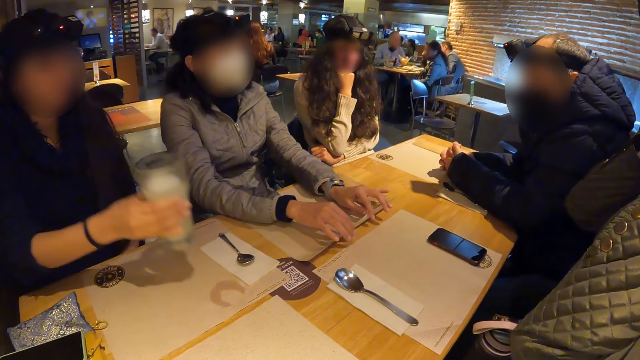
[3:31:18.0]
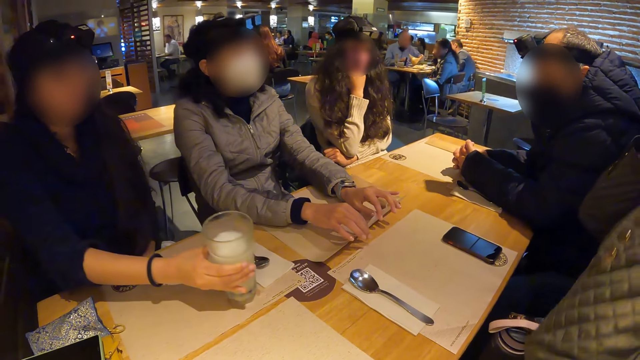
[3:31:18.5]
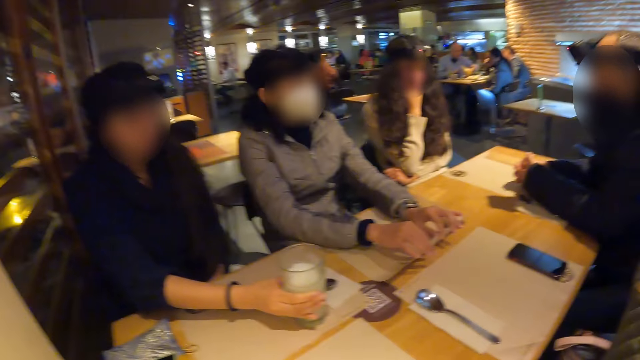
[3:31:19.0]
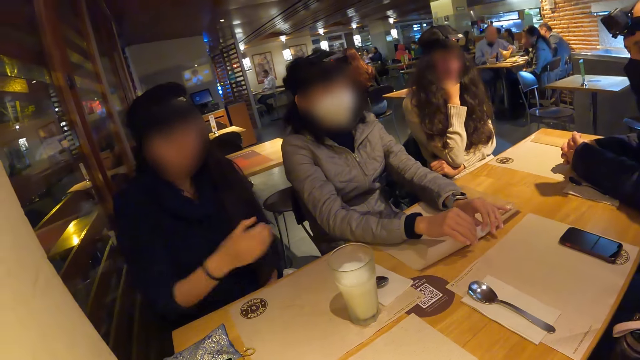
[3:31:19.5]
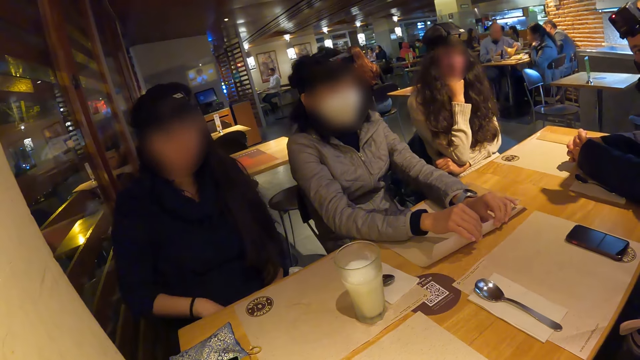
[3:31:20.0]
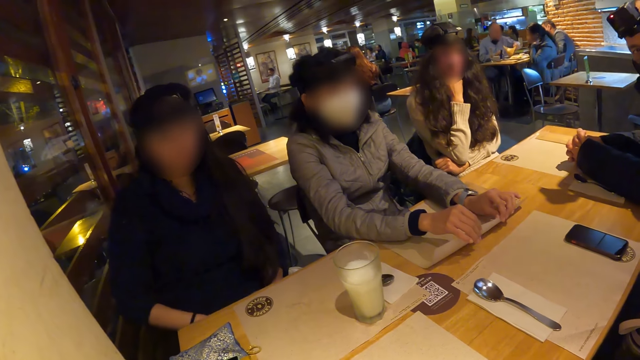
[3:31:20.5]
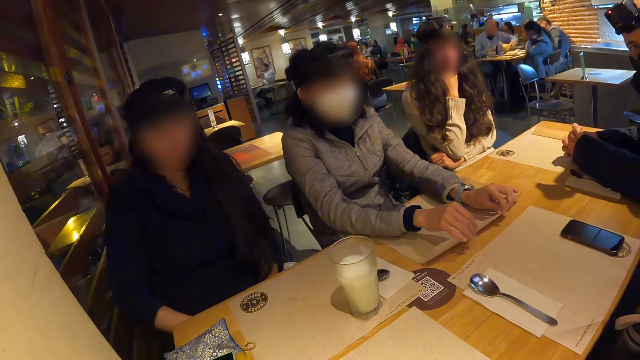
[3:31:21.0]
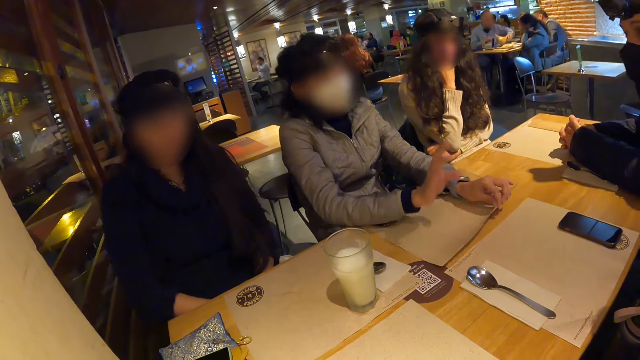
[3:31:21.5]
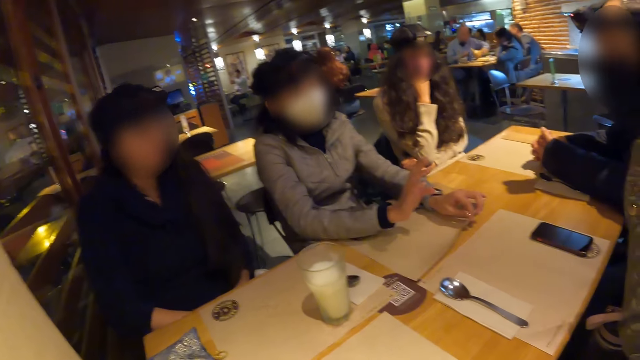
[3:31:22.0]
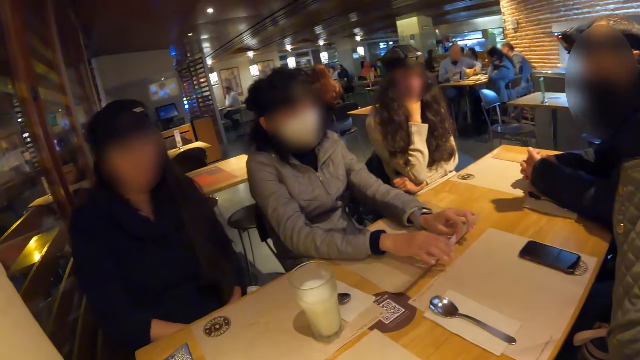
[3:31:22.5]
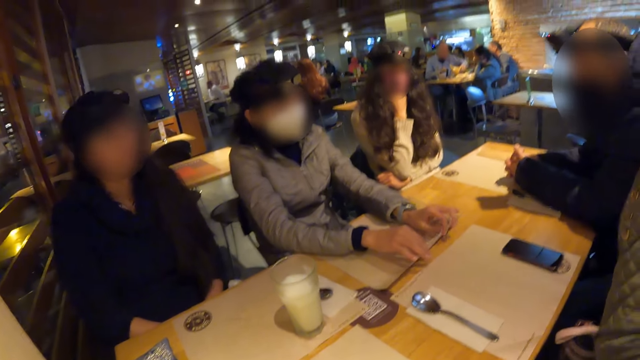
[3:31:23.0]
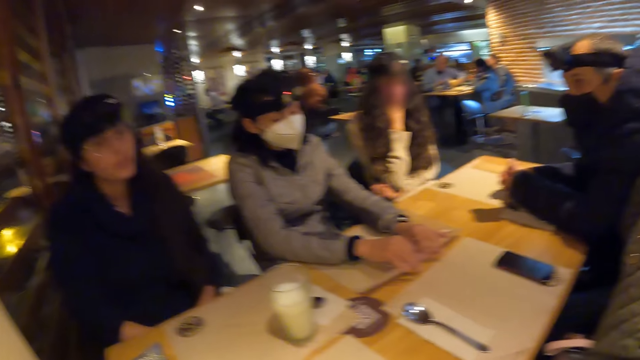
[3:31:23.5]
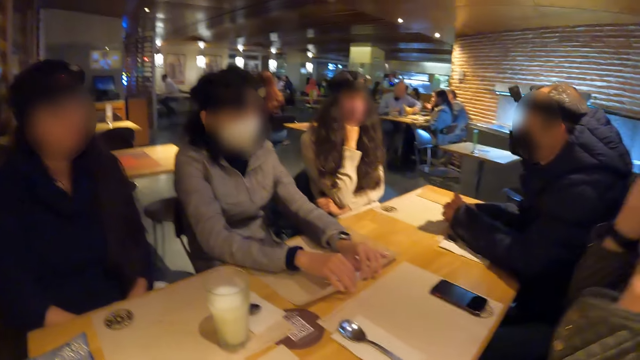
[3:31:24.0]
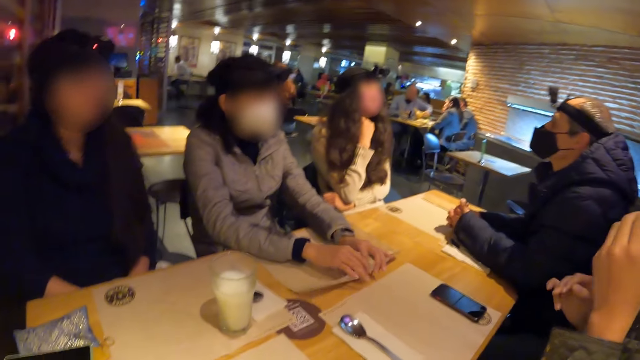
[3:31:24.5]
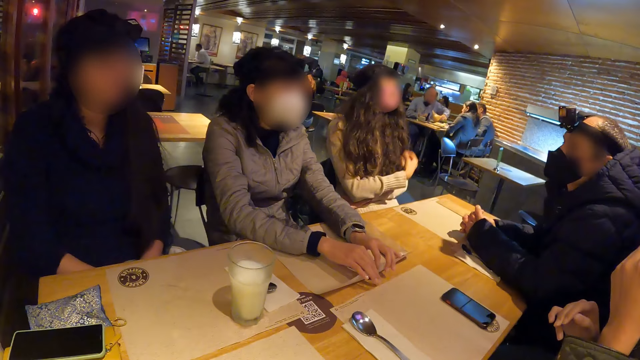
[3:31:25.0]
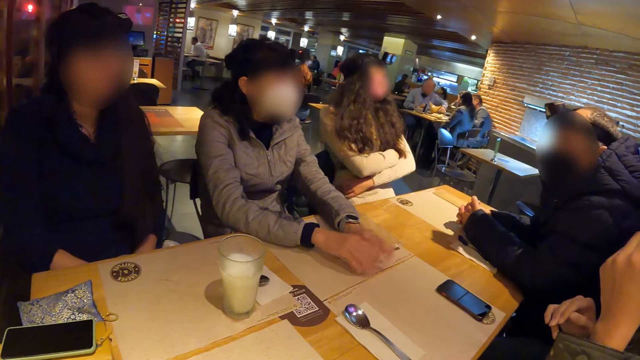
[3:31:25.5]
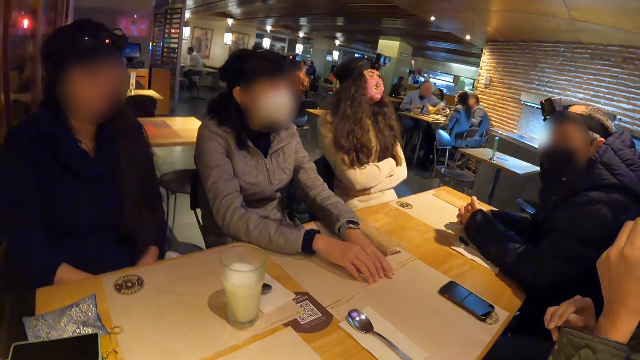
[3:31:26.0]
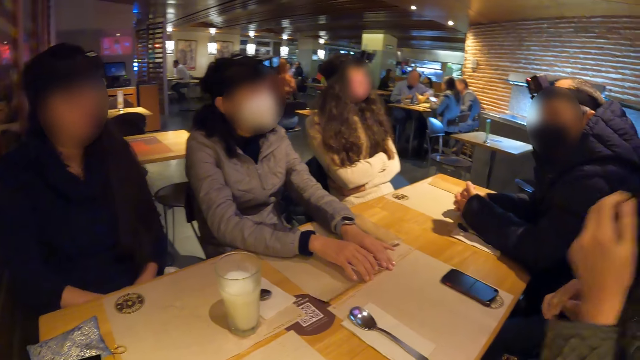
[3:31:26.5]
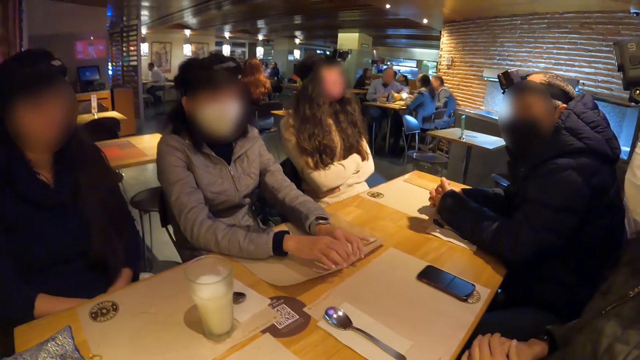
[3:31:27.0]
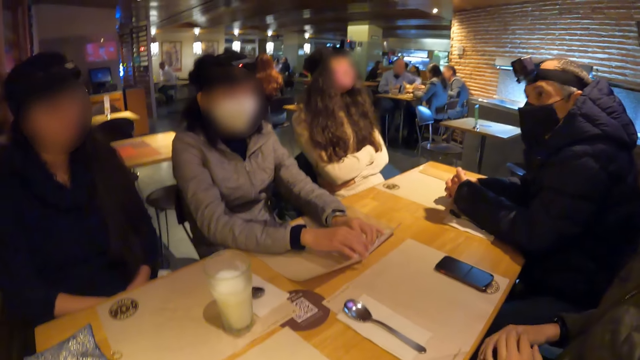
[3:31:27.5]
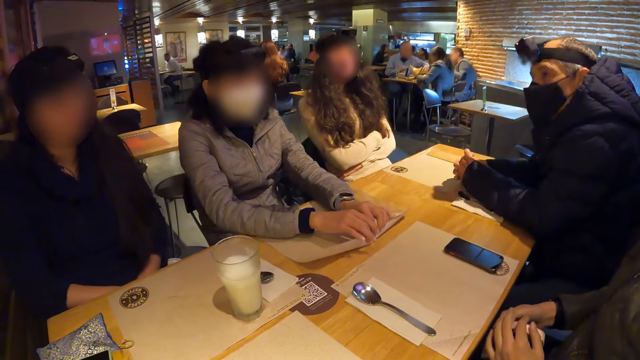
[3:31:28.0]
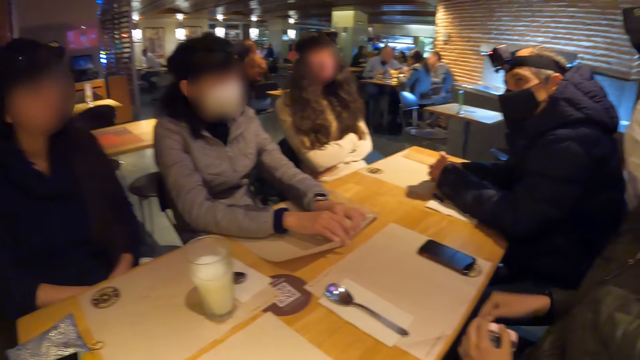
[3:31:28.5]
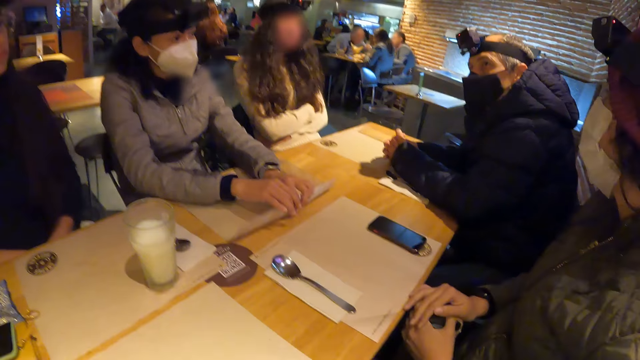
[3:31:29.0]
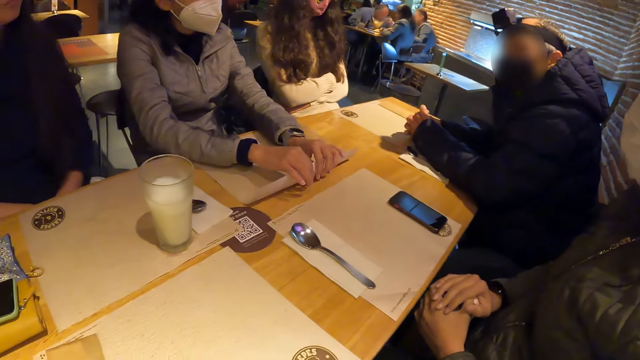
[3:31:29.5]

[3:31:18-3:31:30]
The woman drops the cup of juice on the table with her right hand.

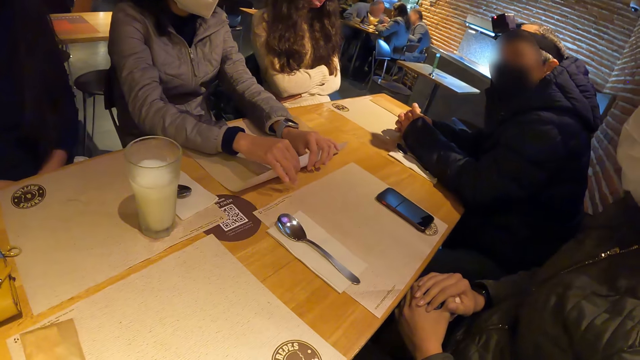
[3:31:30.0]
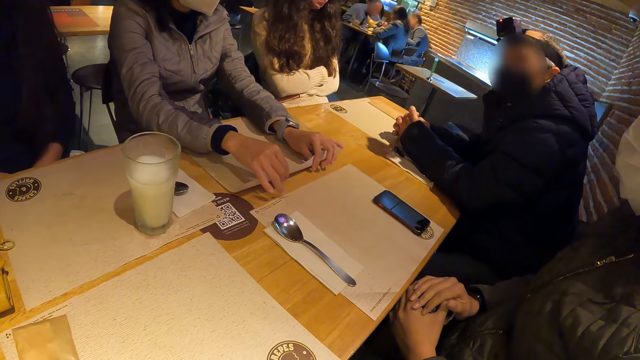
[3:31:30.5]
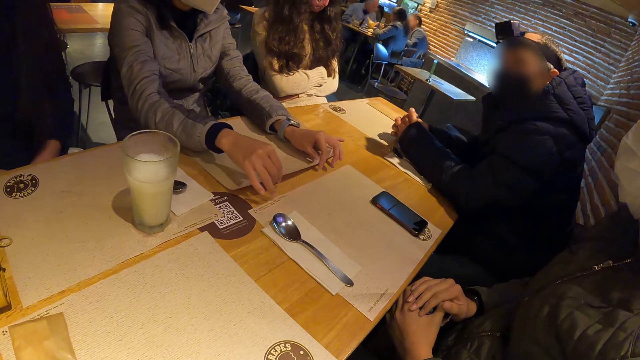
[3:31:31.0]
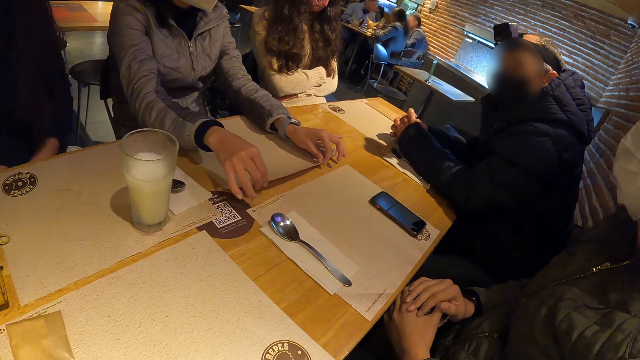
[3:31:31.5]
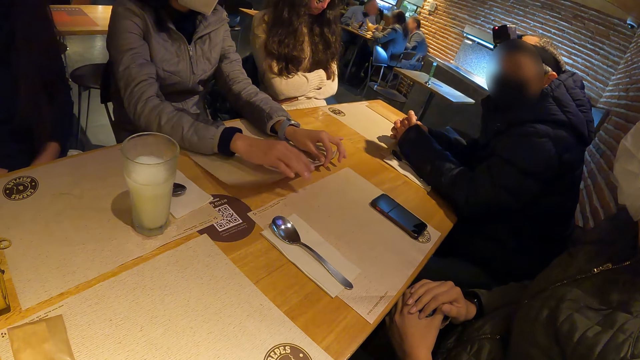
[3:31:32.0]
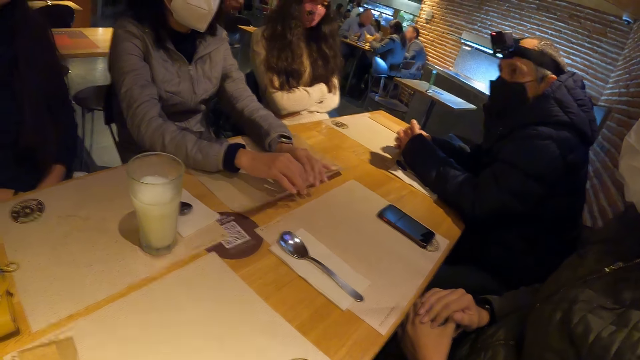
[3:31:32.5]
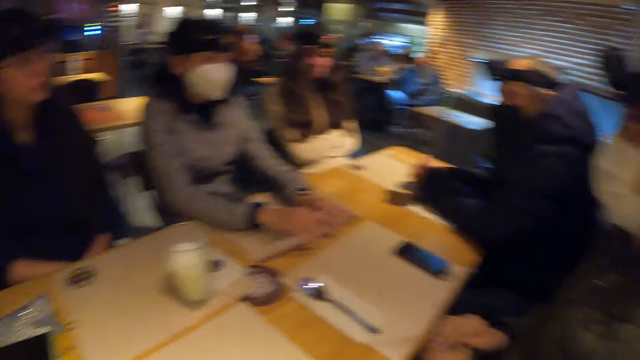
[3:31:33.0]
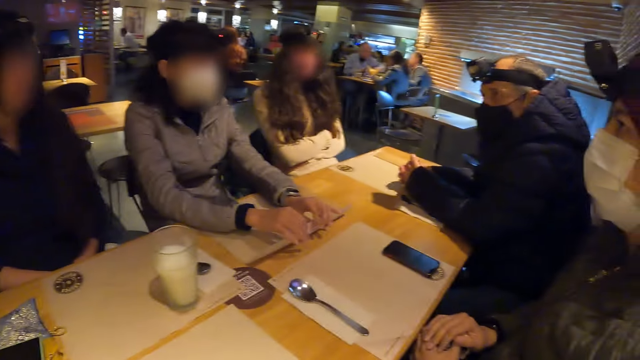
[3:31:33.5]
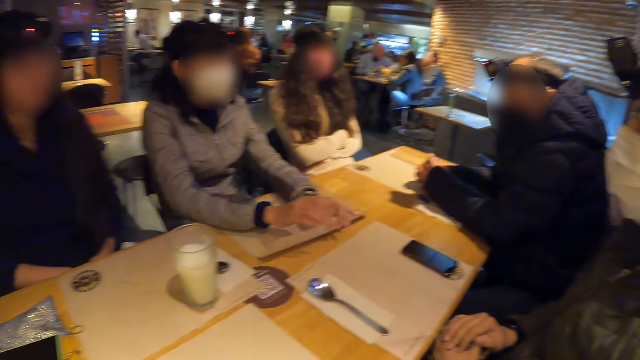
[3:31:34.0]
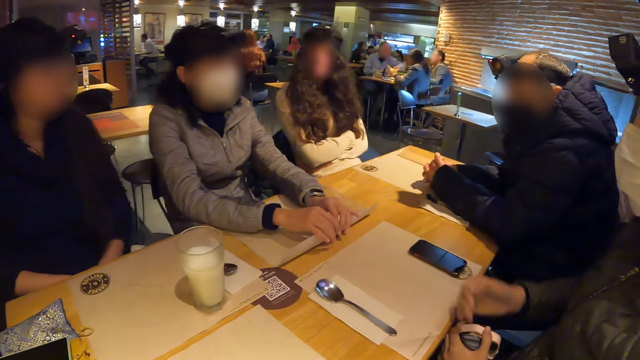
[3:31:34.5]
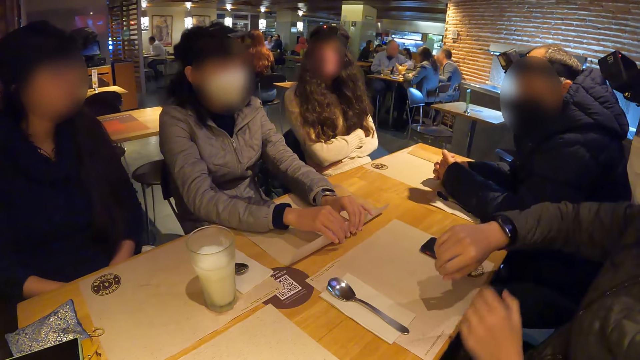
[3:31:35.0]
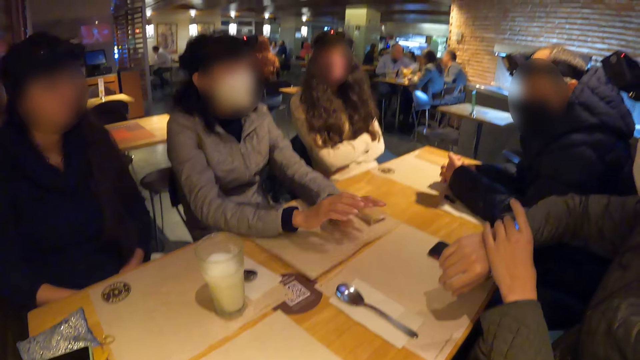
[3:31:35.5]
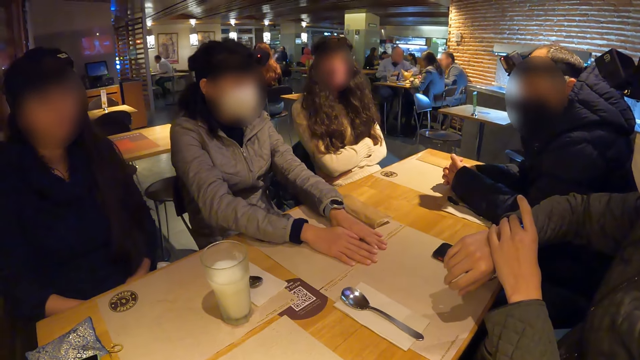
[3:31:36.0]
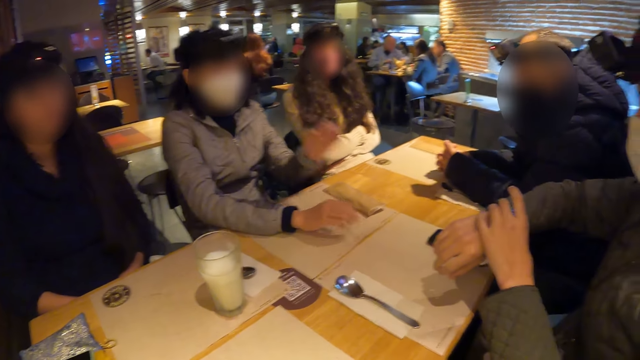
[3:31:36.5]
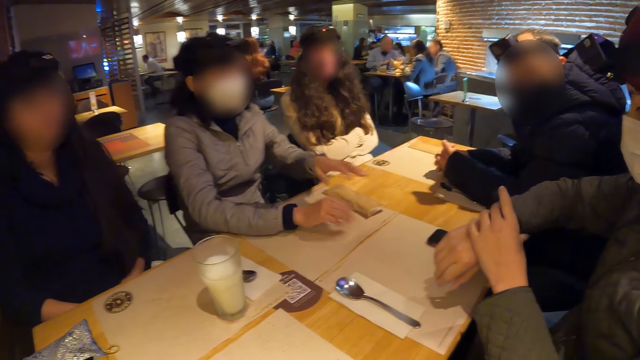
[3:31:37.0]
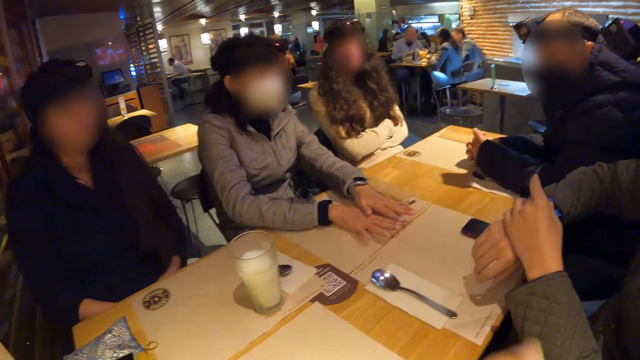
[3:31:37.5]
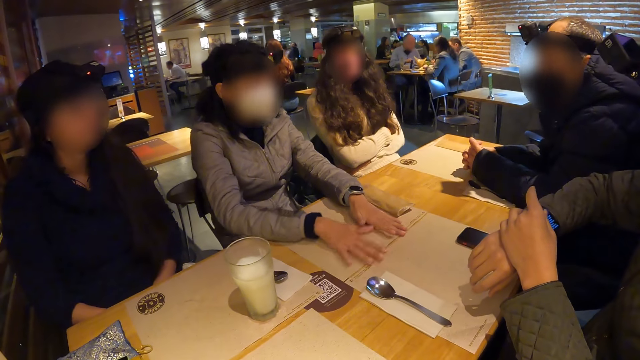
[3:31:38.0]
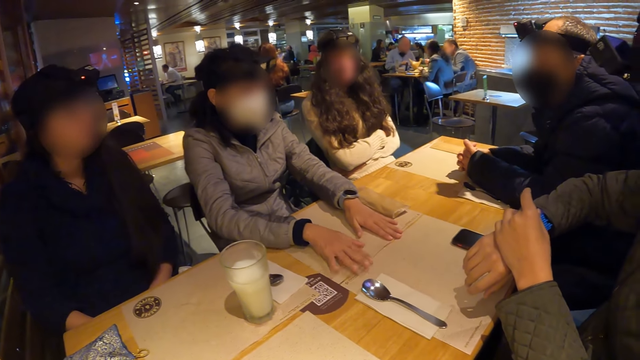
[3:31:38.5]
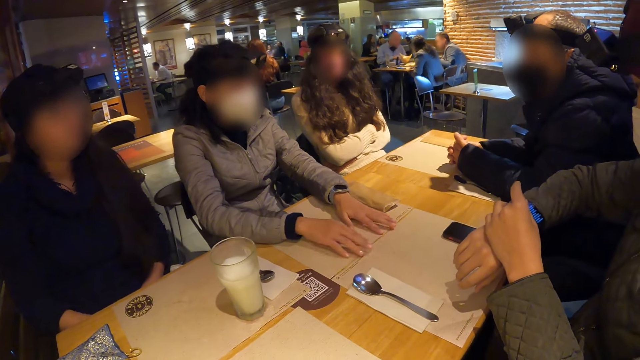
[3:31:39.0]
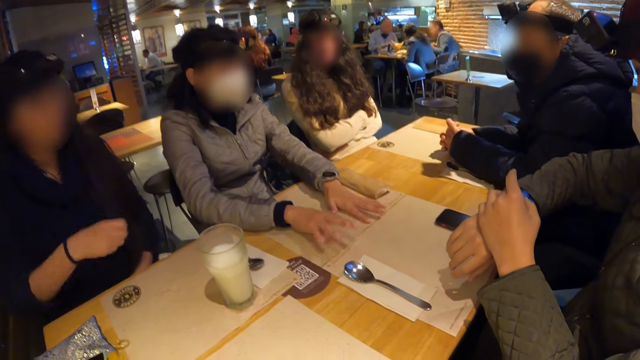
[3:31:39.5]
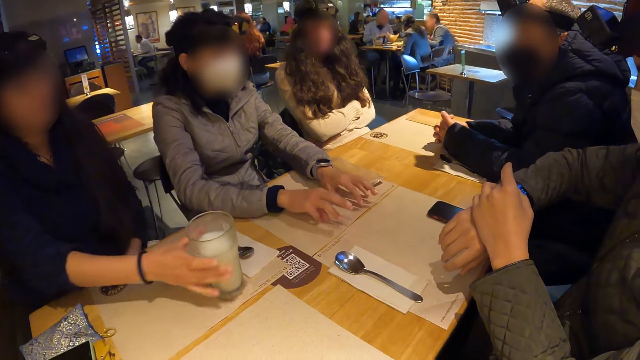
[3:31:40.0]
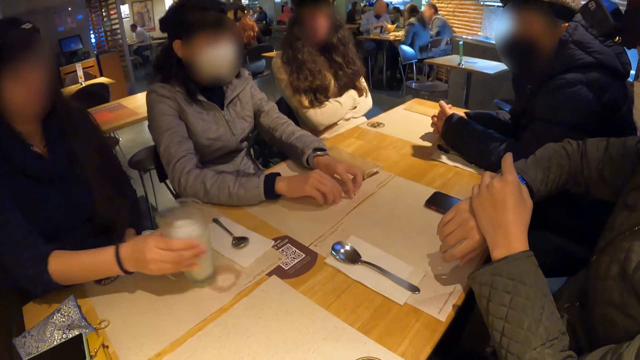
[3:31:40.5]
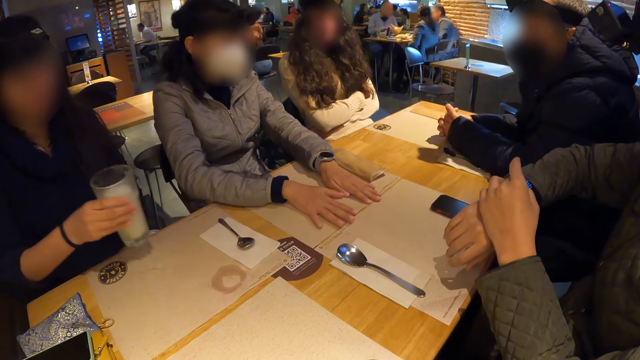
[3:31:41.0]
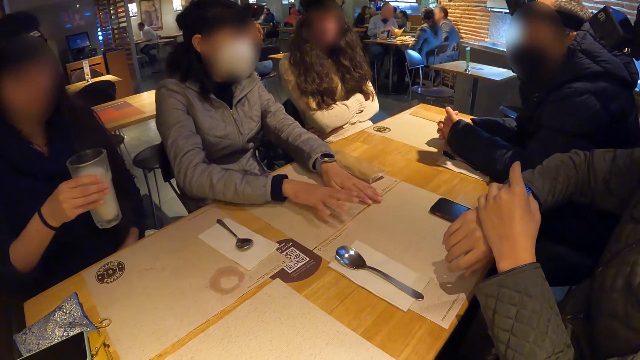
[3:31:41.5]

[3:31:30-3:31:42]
The man operates his wrist watch on his right hand with his left hand. The woman picks up the cup of juice from the table with her right hand.
